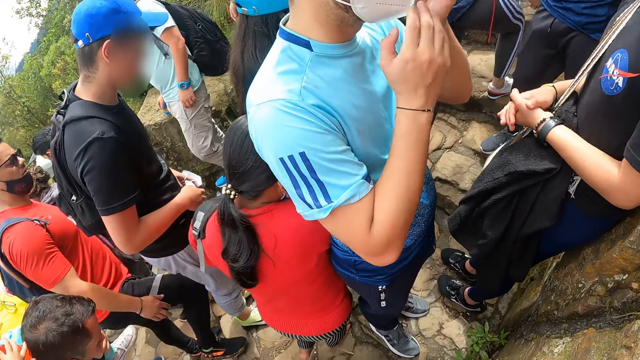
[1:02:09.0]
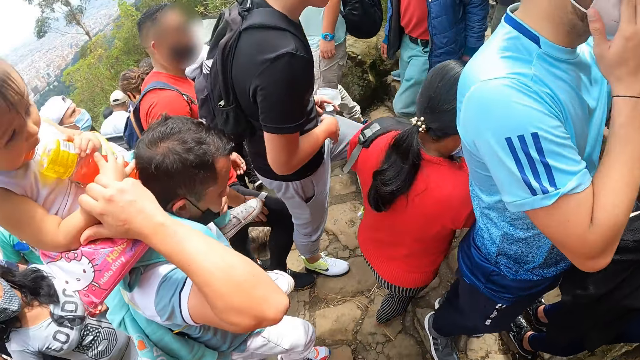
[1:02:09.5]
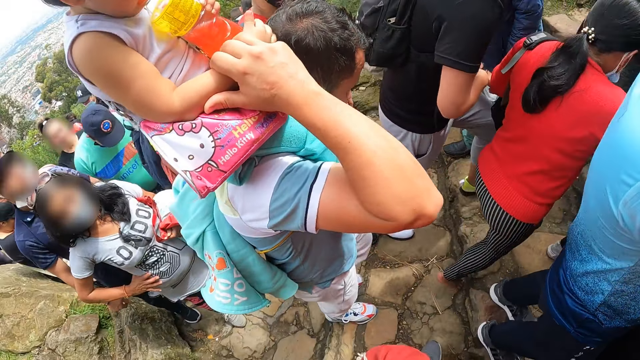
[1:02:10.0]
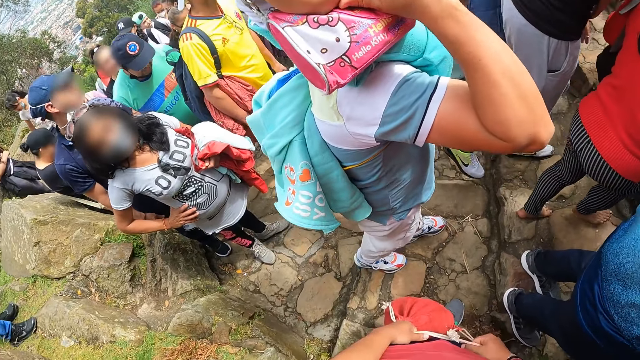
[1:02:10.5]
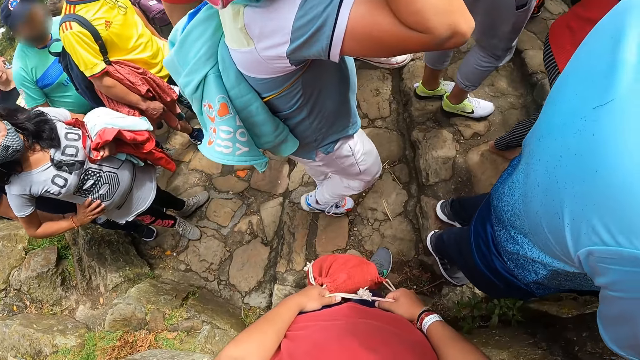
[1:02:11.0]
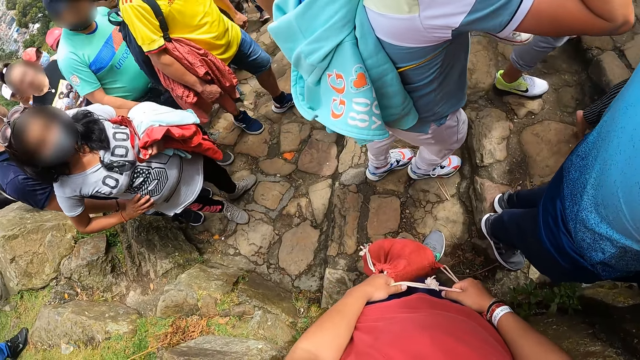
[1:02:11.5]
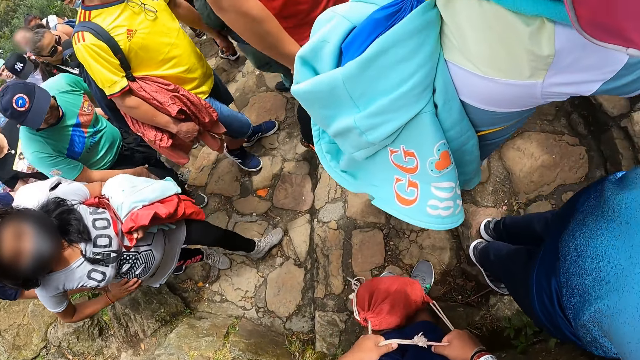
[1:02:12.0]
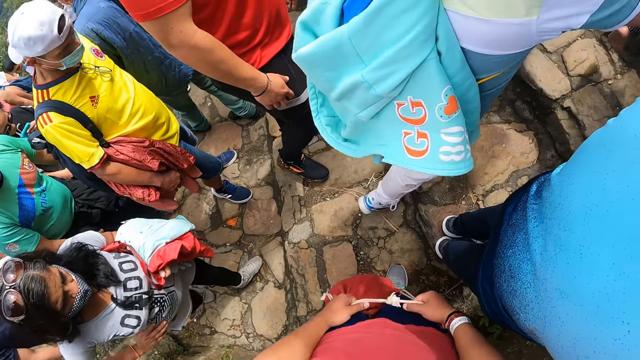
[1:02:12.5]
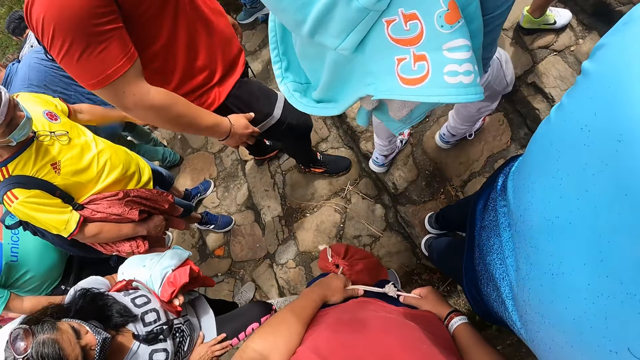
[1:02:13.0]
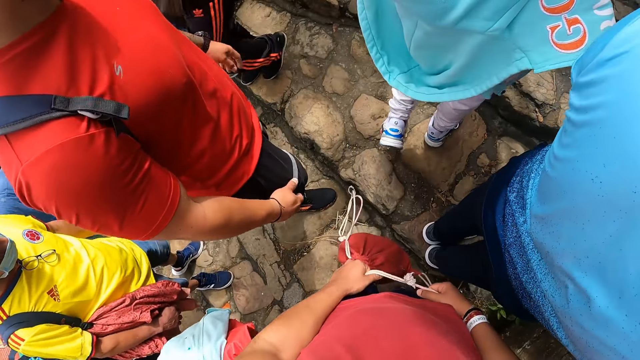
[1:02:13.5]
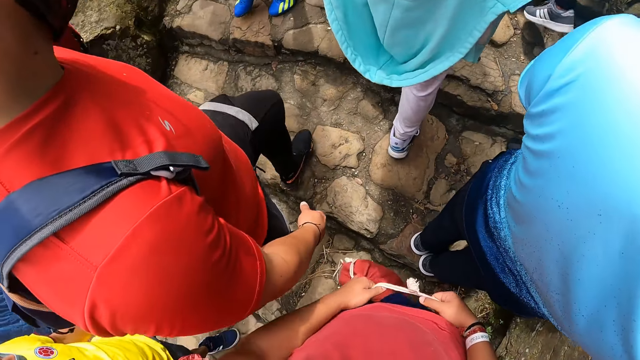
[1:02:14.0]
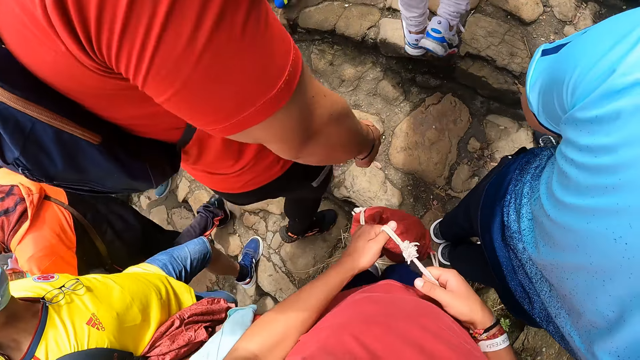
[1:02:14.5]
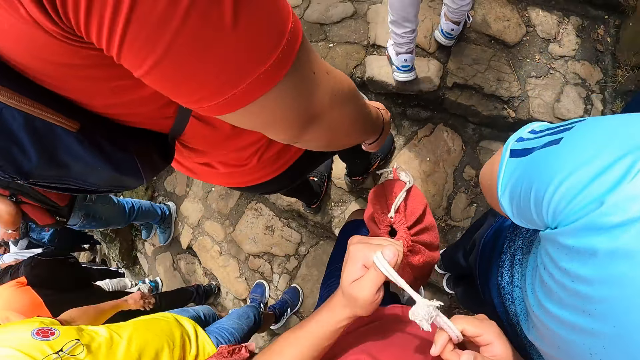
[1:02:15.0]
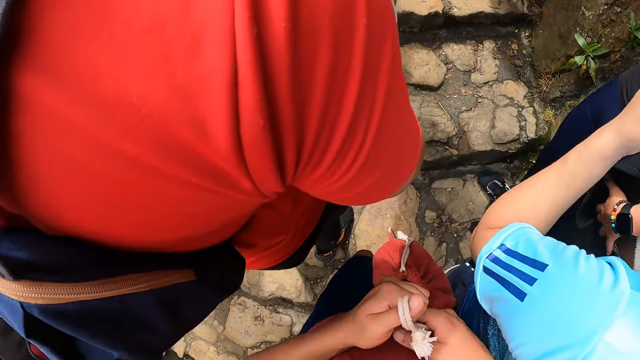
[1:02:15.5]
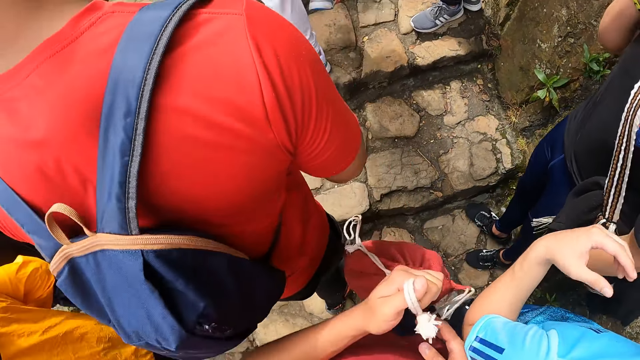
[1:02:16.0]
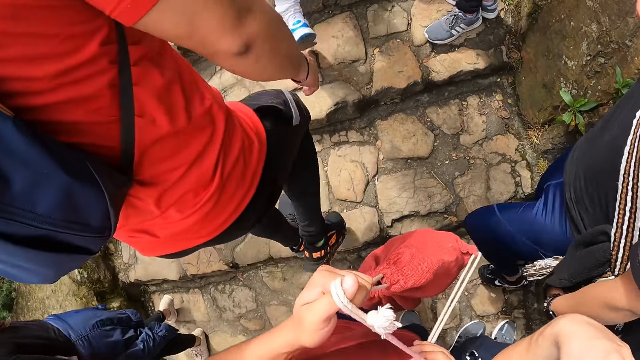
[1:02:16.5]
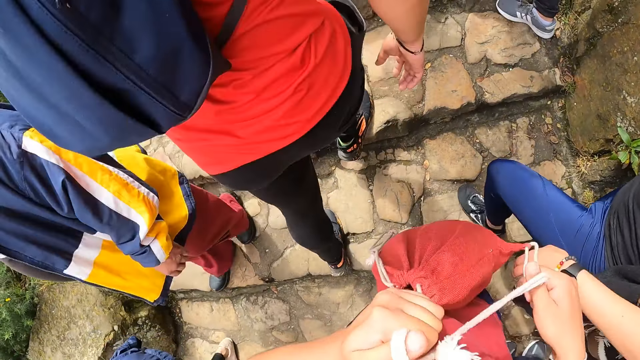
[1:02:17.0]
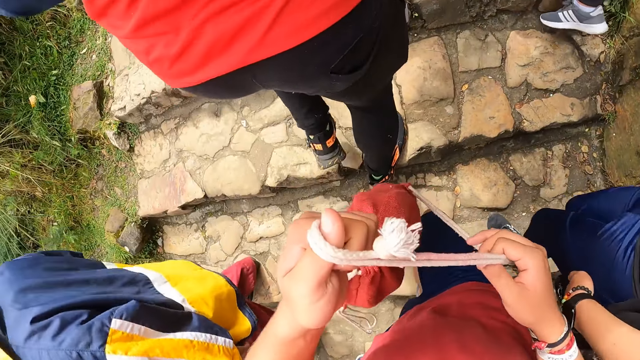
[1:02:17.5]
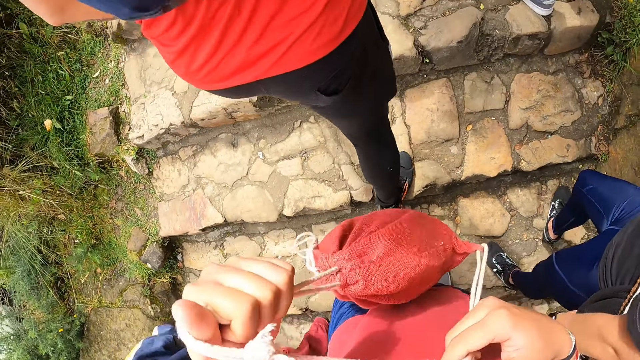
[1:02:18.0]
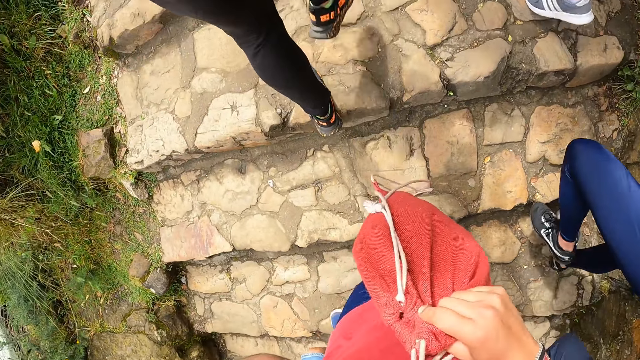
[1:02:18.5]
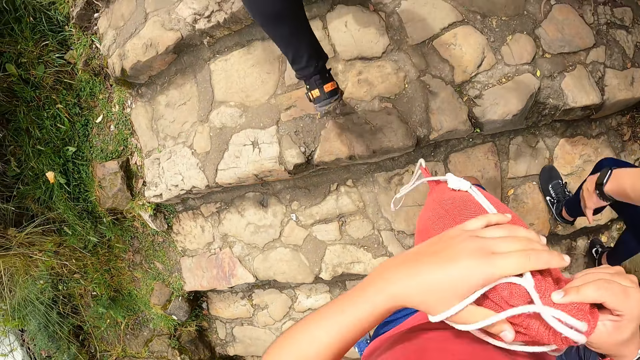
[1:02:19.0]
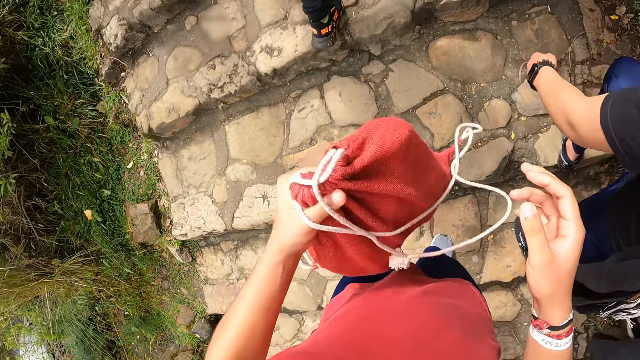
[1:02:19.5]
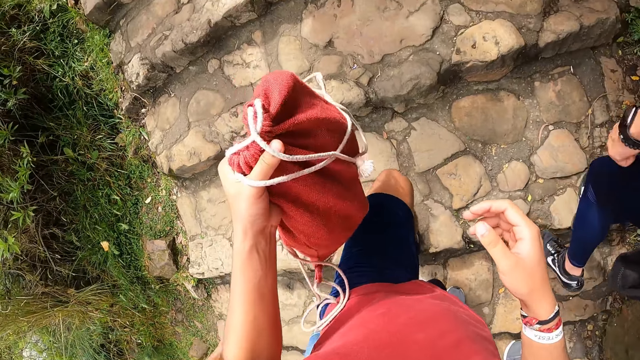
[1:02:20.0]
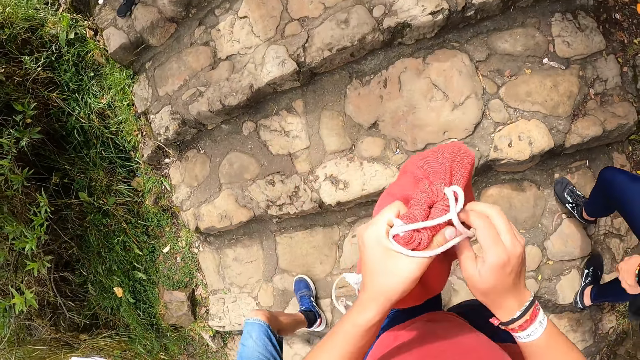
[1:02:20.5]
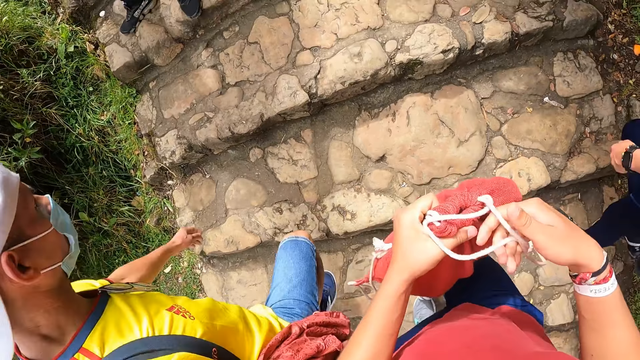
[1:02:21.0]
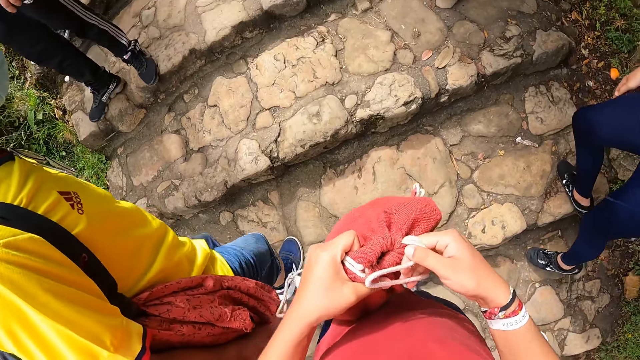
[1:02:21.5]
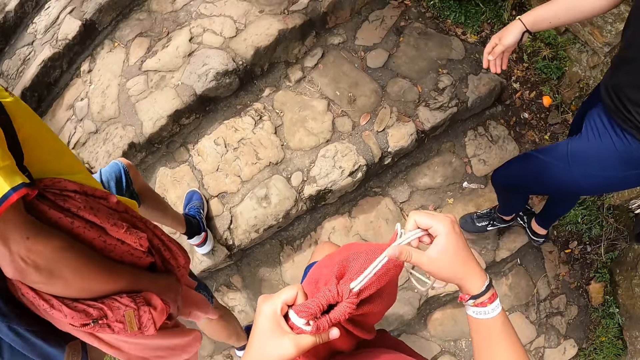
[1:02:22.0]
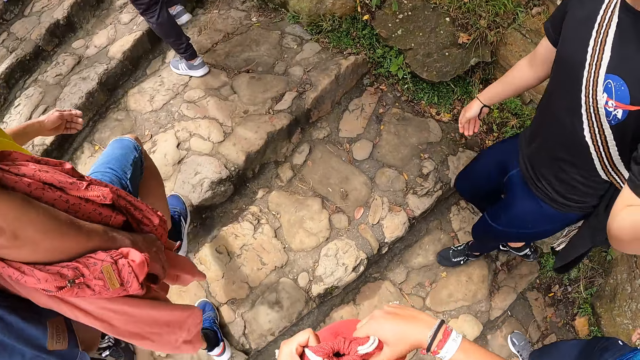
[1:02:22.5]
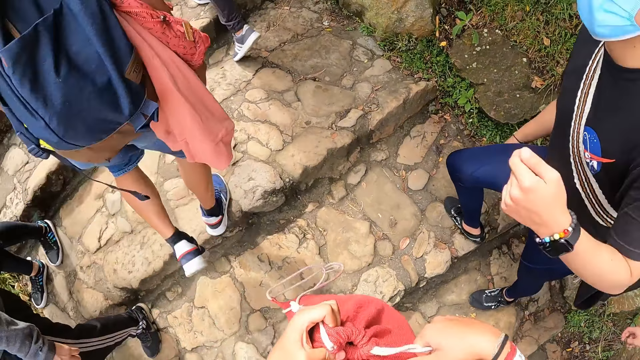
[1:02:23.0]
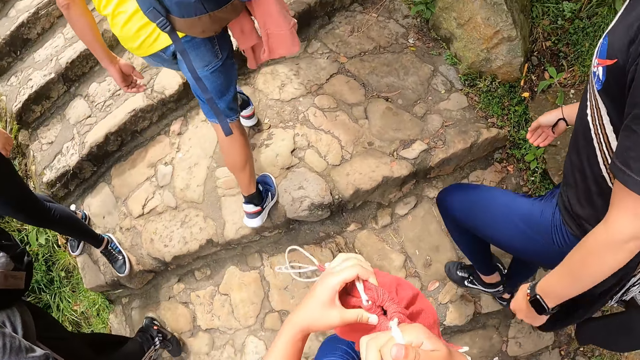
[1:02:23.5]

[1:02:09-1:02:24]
A man adjusts the nose mask on his face with his right hand. The camera wearer lifts the red bag in his hands. He climbs the stairs. Another man climbs the stairs. The camera wearer holds the red bag with his right hand. He holds the red bag with his left hand. He takes off his right hand from the red bag. He holds the handle of the red bag with his right hand. He holds the red bag with his right hand.

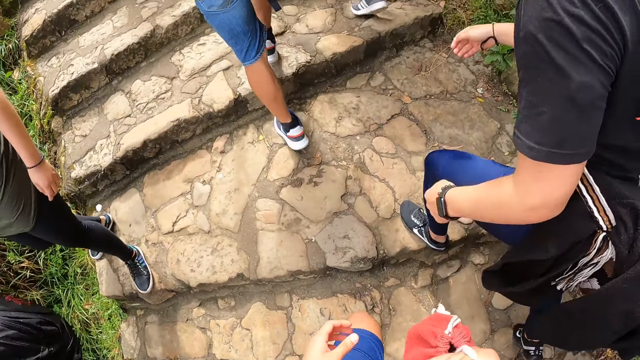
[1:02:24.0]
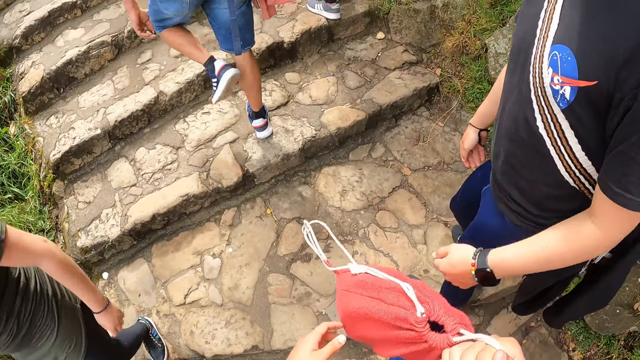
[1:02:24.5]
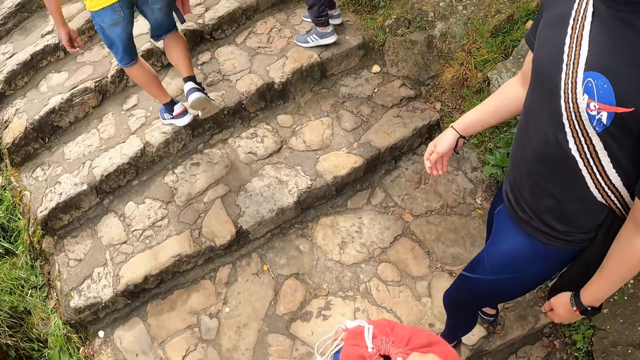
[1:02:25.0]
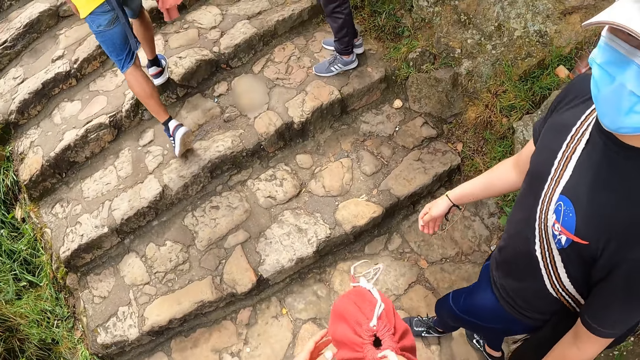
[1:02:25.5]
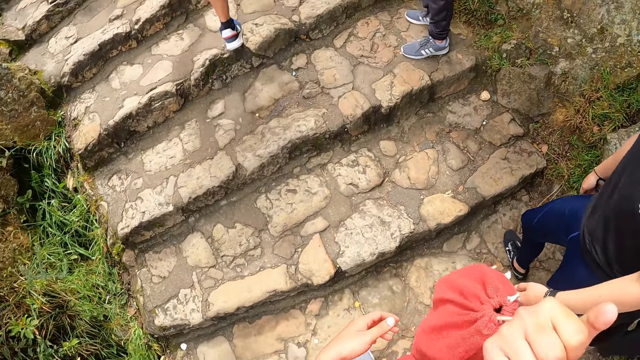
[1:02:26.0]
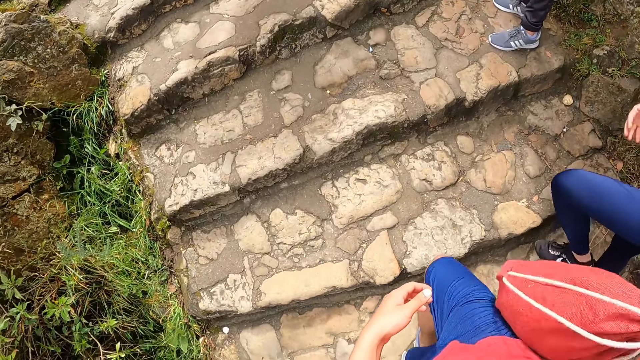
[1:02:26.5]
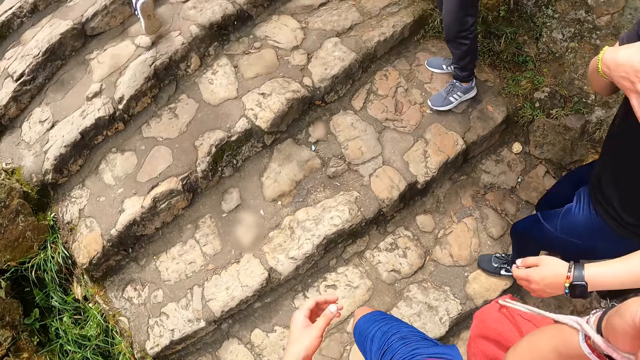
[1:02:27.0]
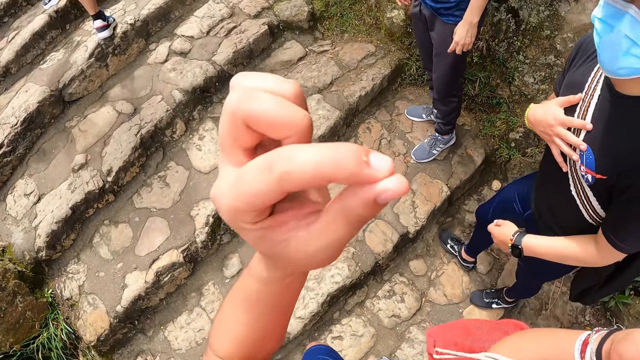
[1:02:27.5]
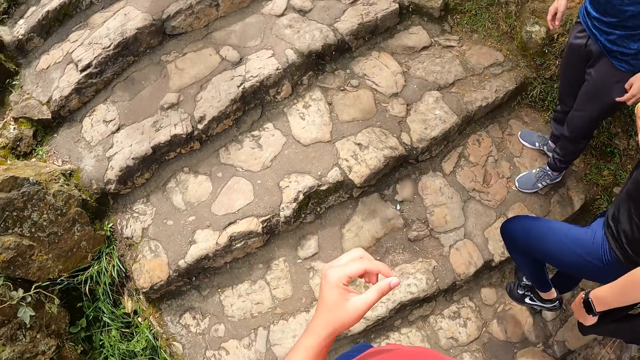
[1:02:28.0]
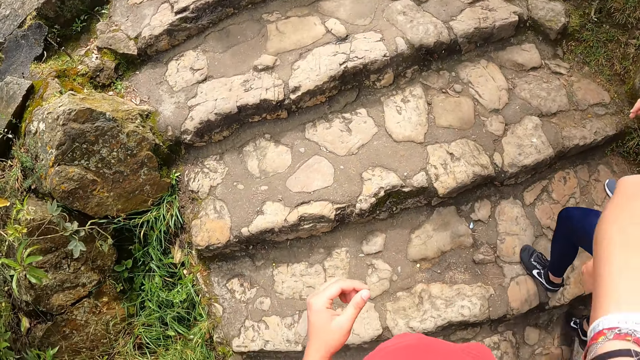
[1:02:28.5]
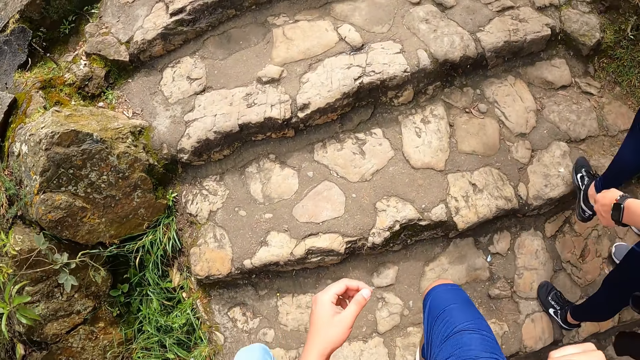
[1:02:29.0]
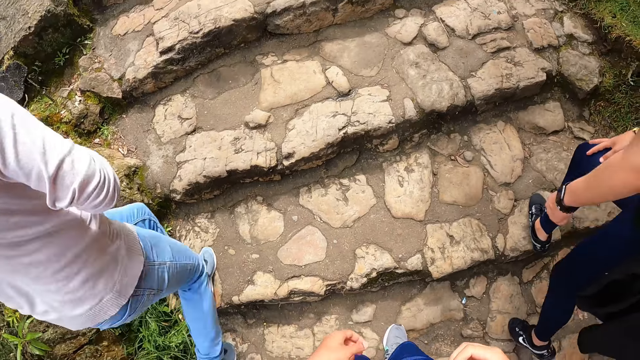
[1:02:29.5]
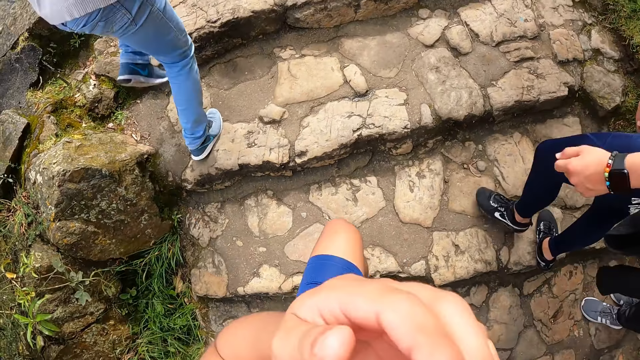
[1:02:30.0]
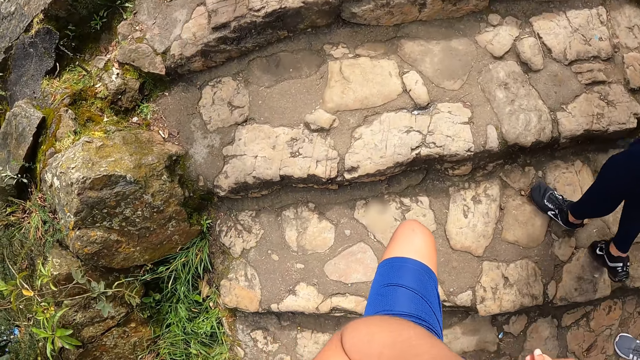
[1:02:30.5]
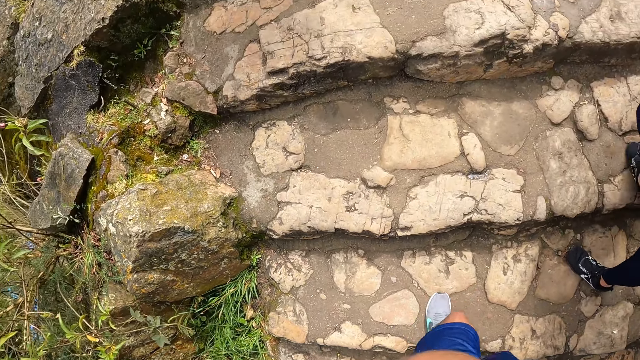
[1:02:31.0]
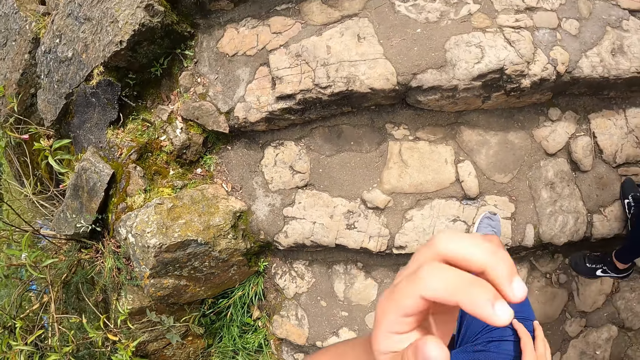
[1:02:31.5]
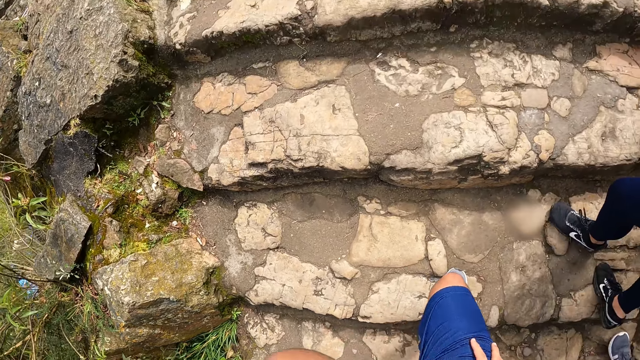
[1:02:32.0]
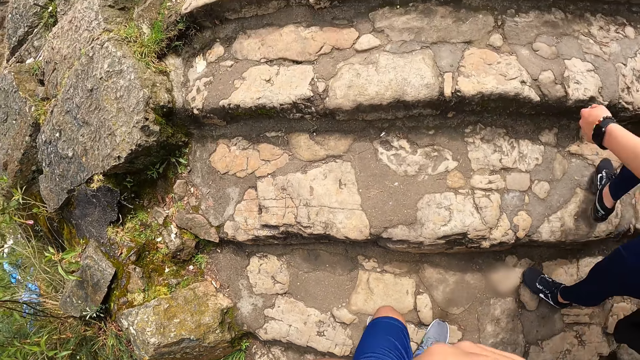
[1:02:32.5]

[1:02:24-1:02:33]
The camera wearer takes off his left hand from the red bag. He puts the red bag in his right hand on his back. A man gestures out. The camera wearer gestures out. He adjusts the nose mask on his face with his left hand. He lifts the hand. He places his right hand on his right thigh.
